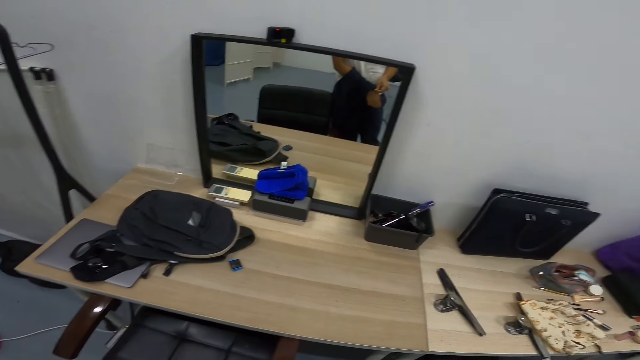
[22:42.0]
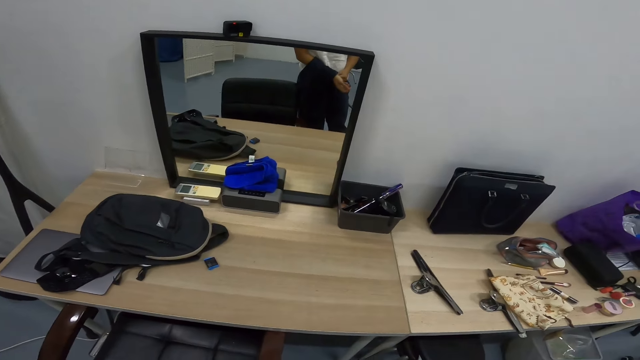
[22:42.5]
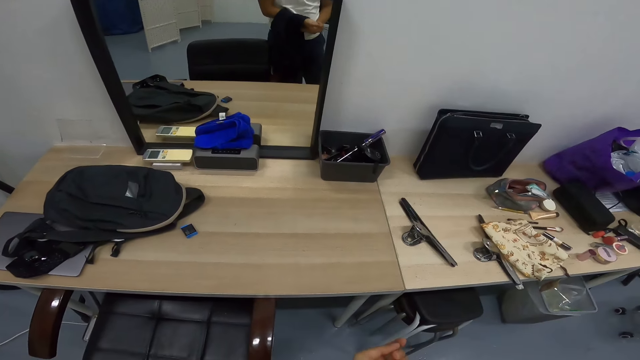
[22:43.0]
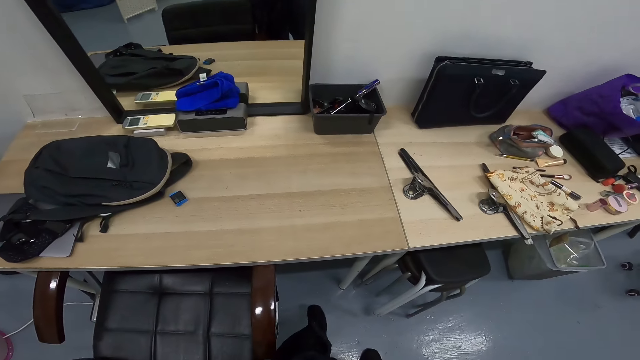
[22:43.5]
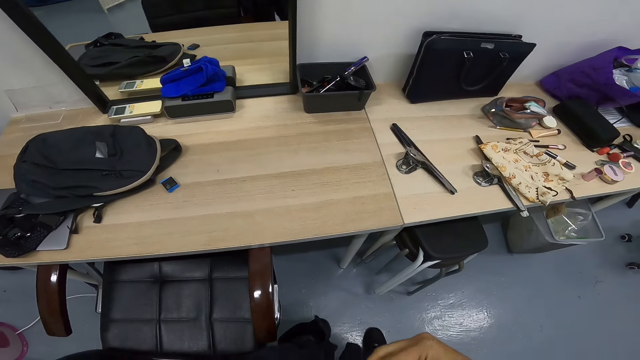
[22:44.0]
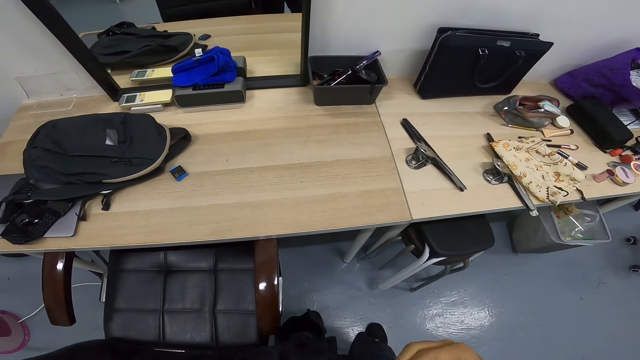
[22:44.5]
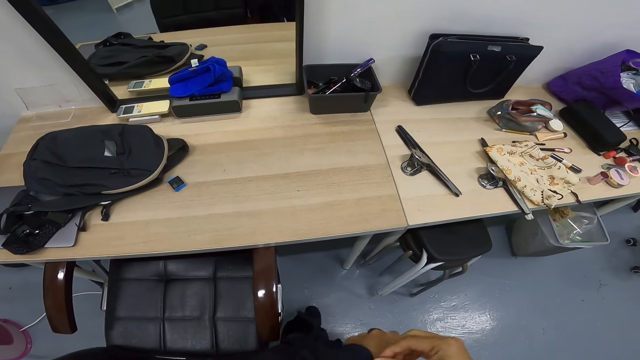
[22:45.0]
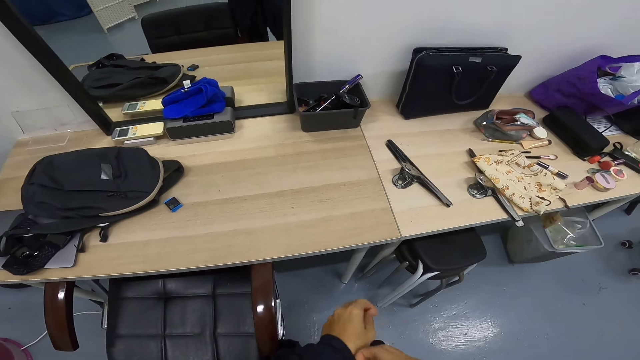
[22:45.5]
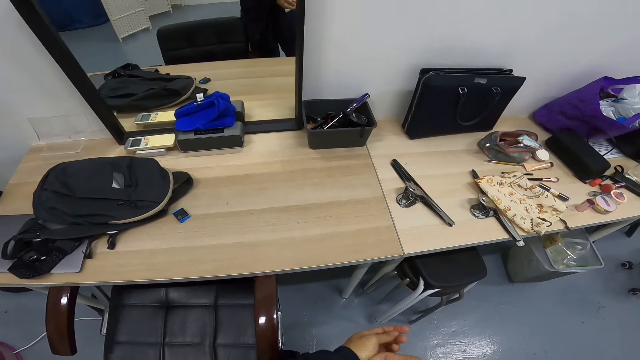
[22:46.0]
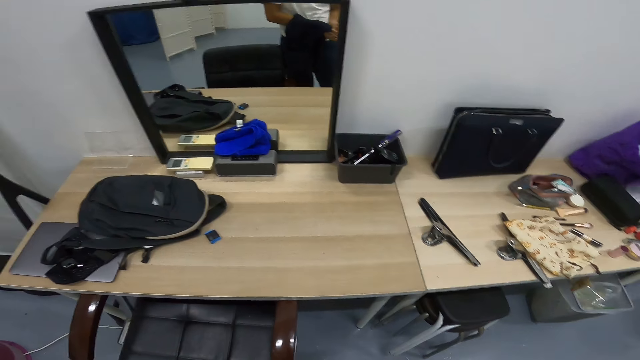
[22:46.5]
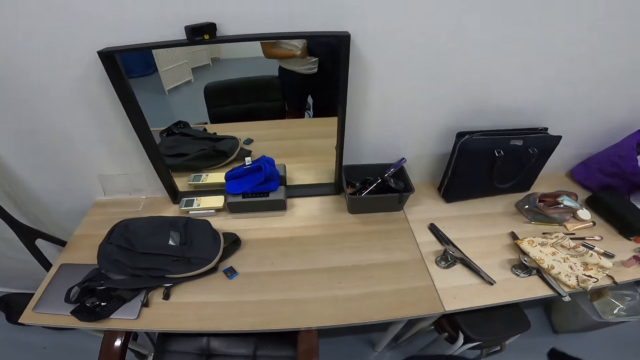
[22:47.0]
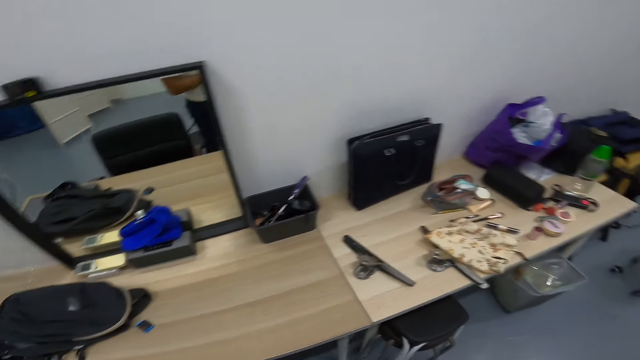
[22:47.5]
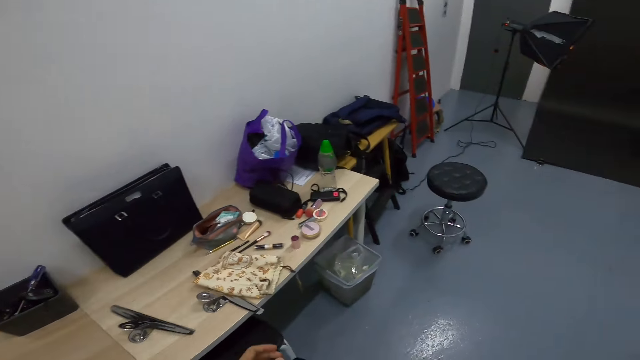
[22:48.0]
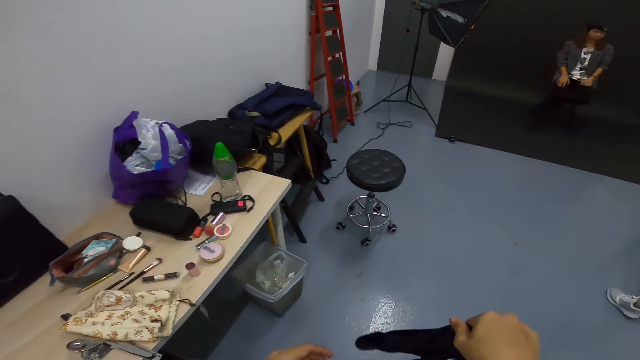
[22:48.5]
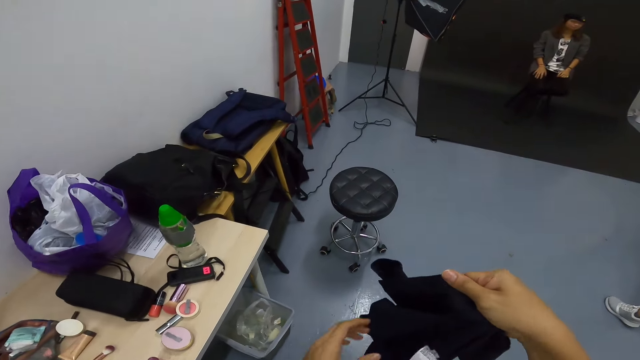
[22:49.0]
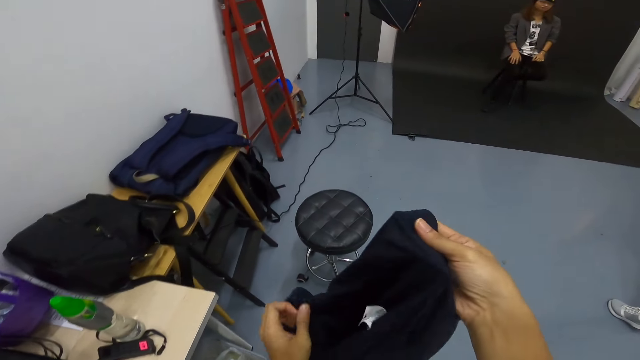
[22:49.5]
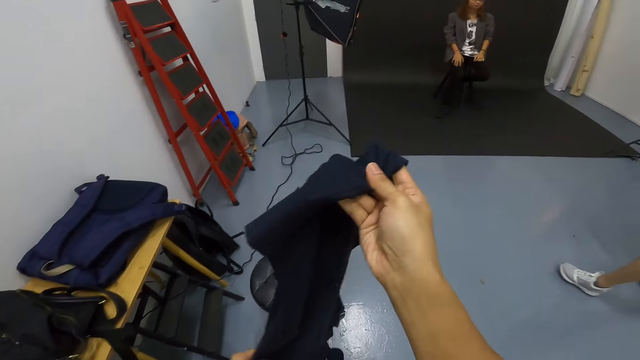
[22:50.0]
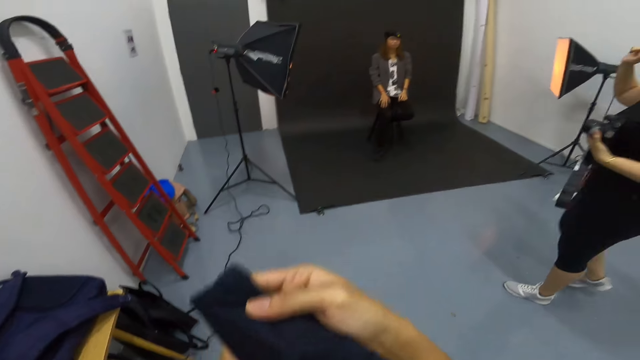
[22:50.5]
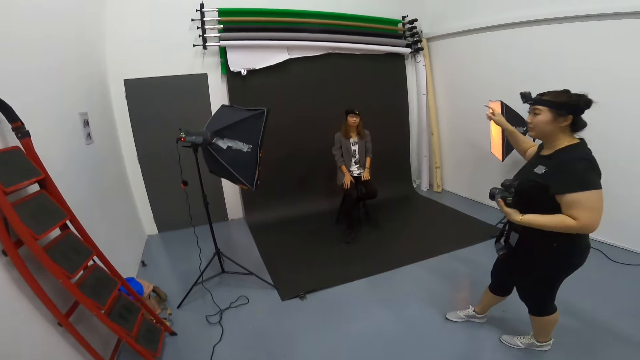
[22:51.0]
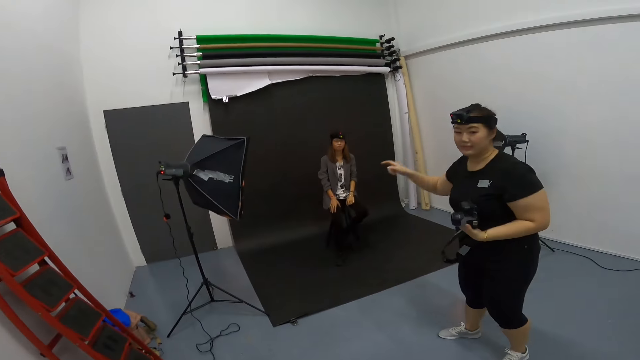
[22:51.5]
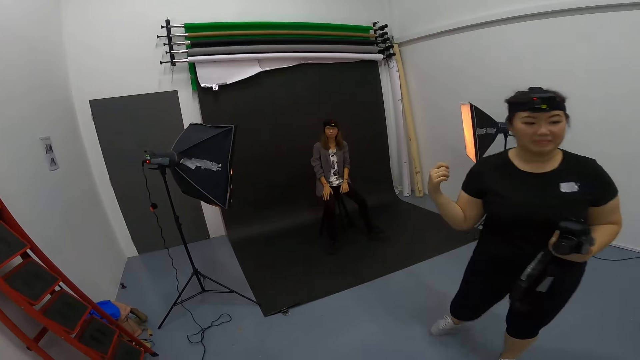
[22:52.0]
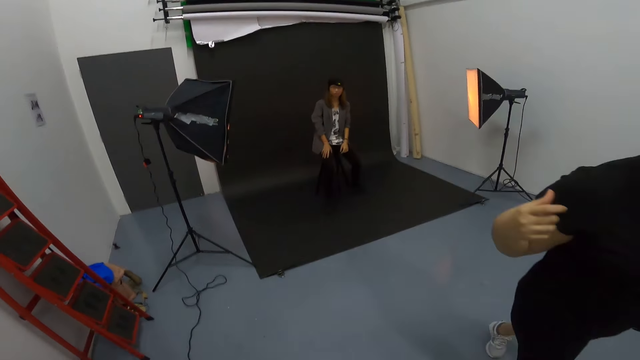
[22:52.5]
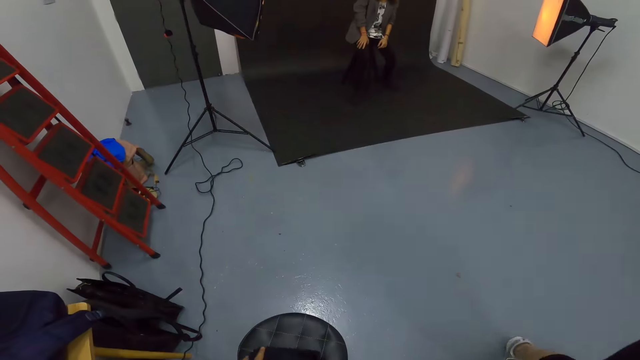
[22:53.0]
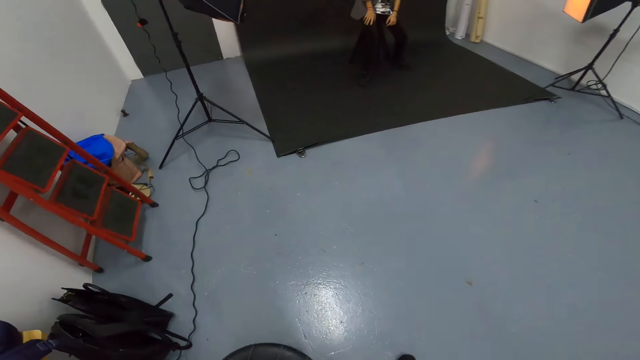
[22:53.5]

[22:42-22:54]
The camera wearer removes his shirt. A woman talks to the camera wearer with a camera in her hand.

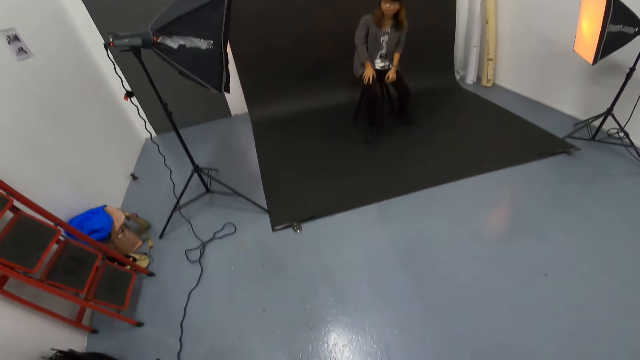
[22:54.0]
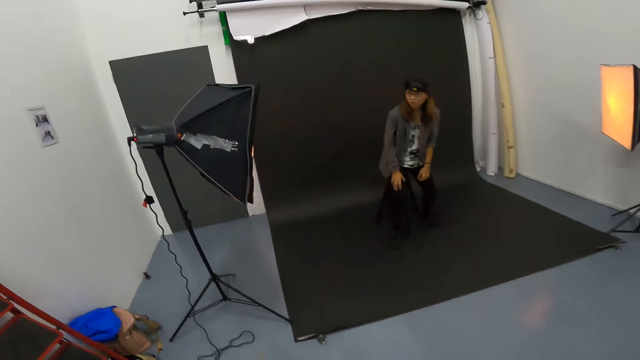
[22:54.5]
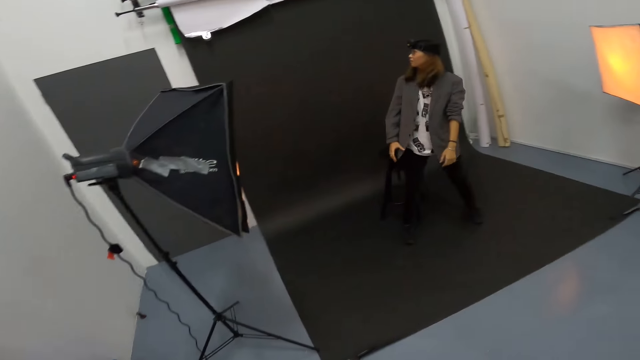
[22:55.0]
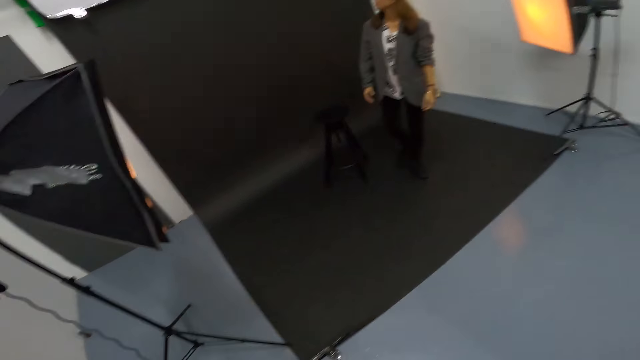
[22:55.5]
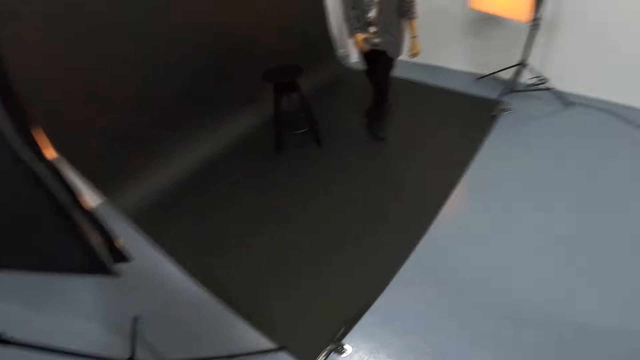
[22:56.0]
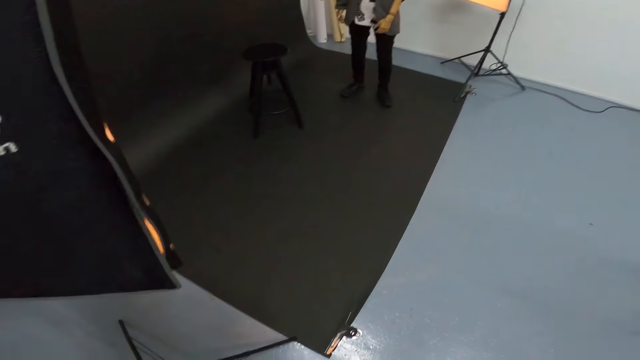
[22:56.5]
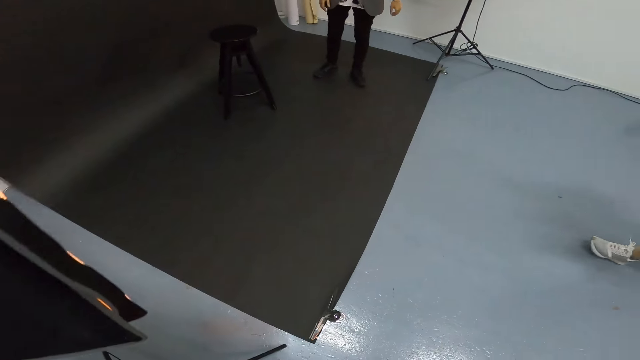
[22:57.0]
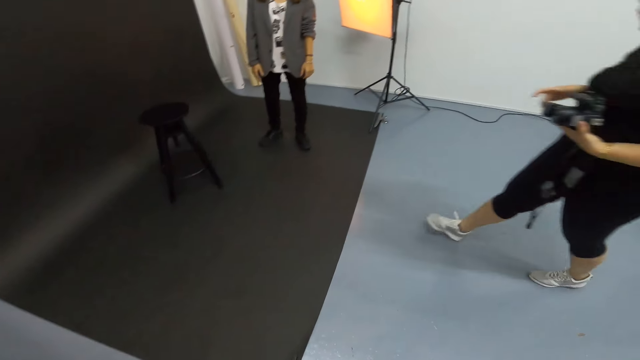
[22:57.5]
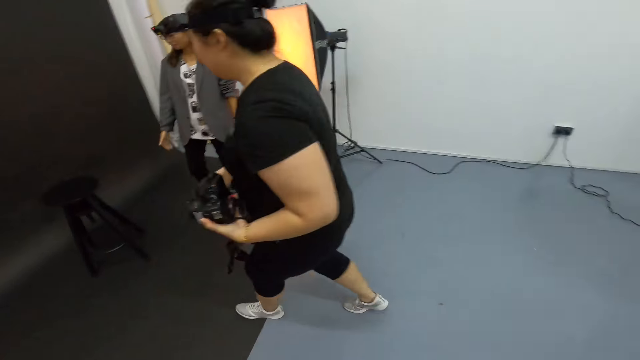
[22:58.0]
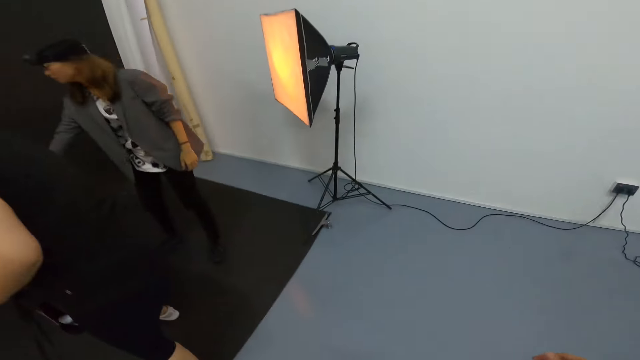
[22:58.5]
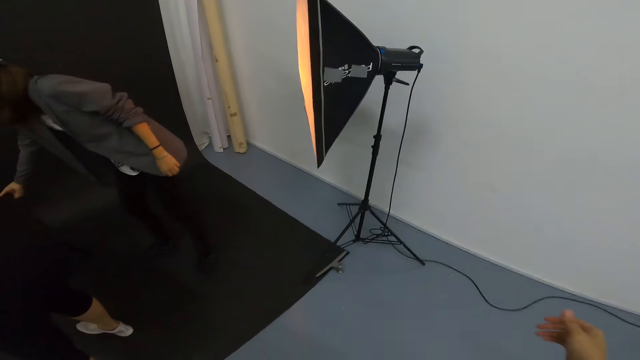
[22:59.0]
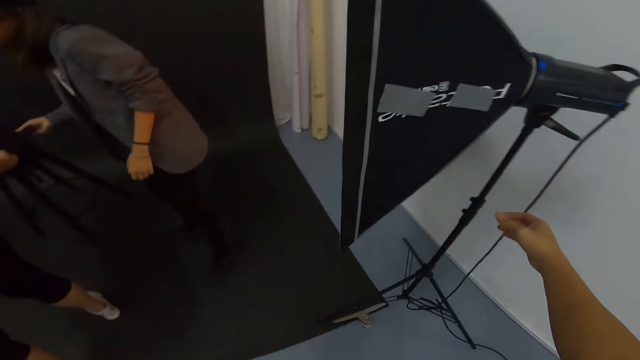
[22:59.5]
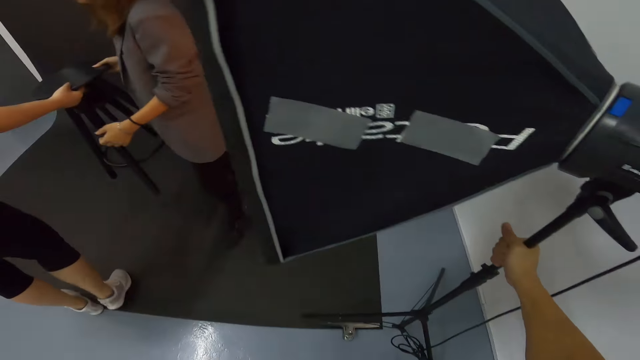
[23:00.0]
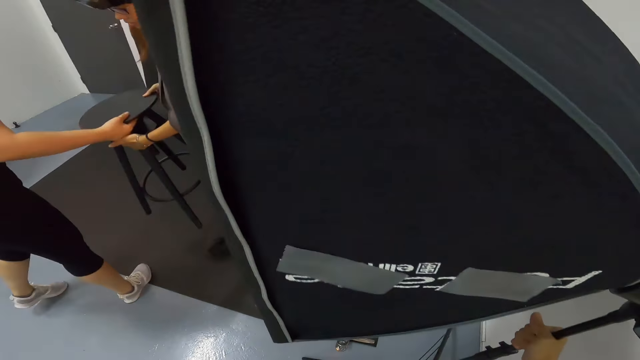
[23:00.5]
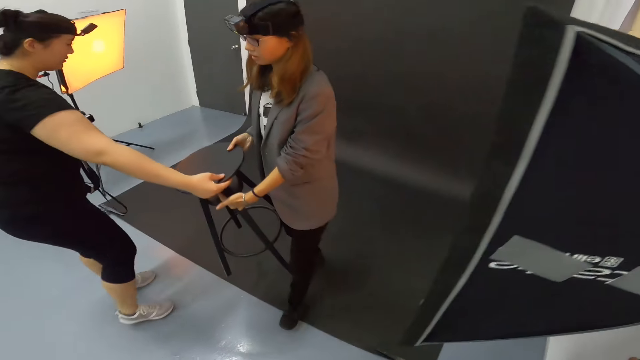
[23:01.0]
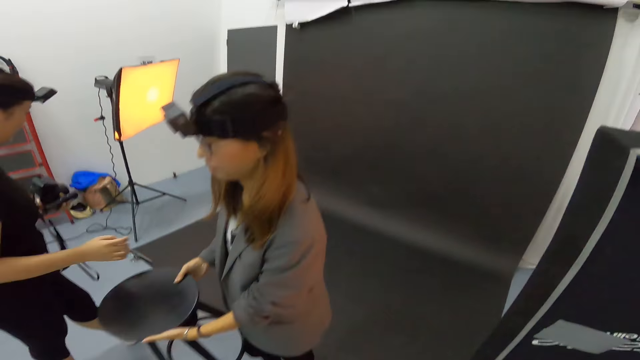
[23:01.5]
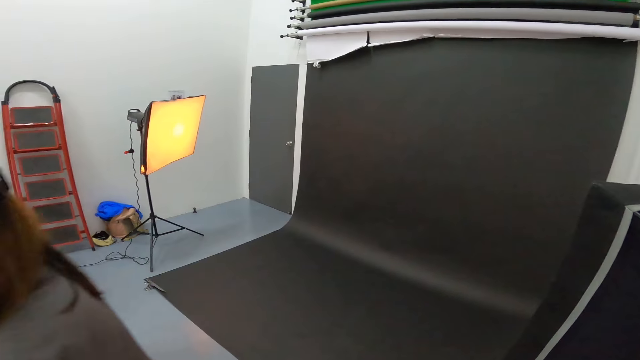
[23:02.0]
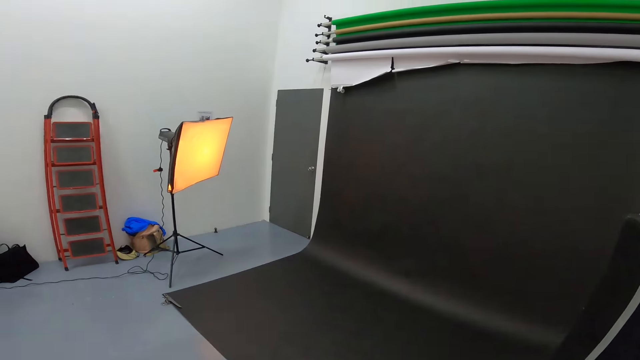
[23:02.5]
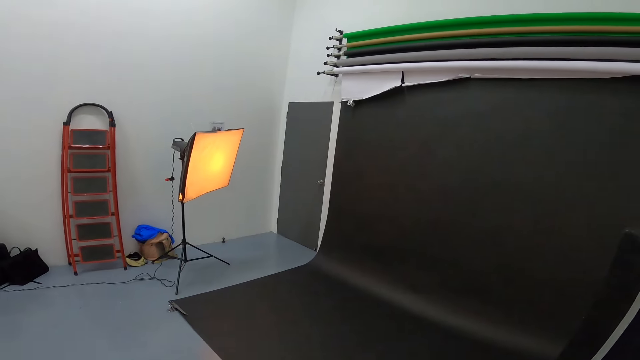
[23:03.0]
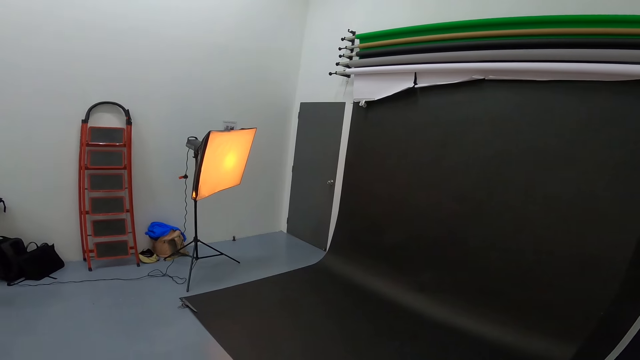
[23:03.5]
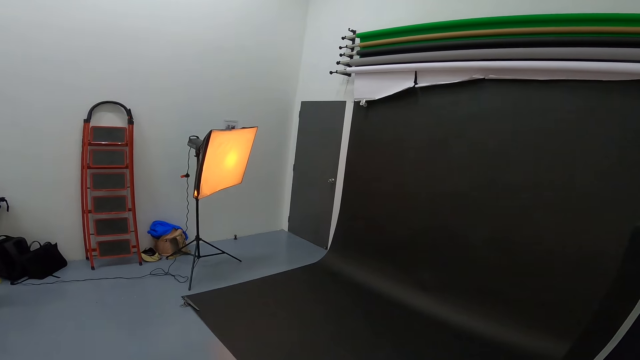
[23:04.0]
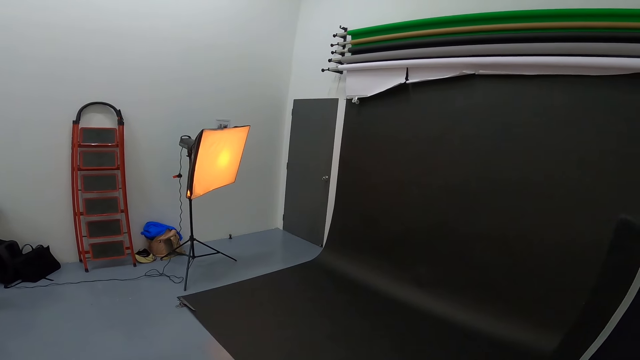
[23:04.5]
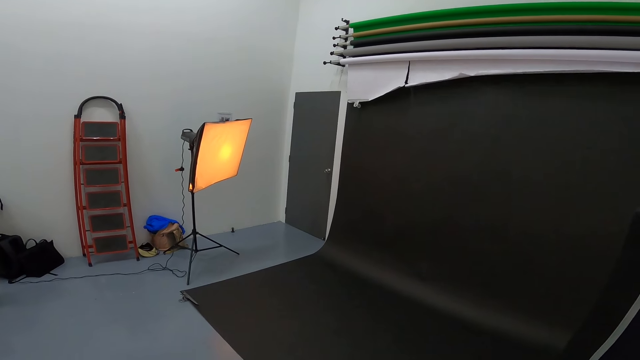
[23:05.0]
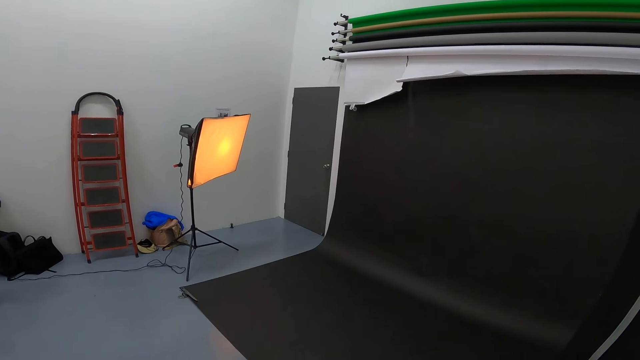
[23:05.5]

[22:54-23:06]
A woman stands up from her stool. The camera wearer touches the studio lights. They adjust the studio lights. The woman carries the stool.
